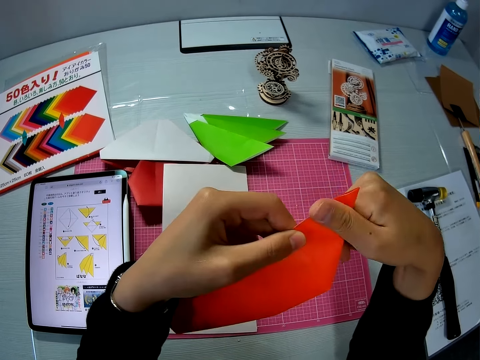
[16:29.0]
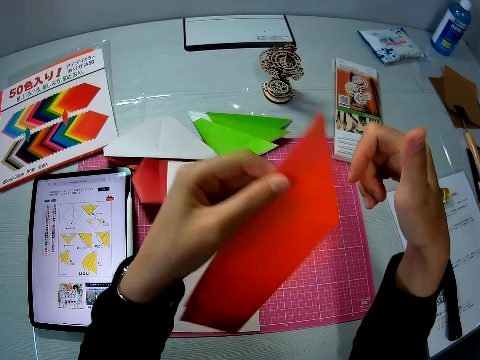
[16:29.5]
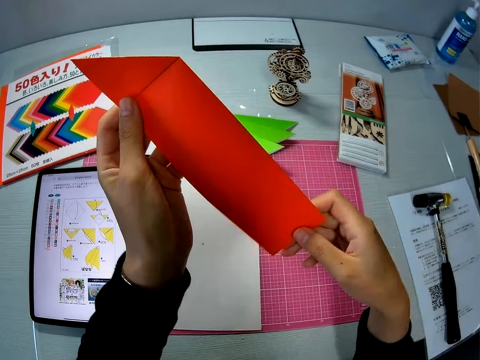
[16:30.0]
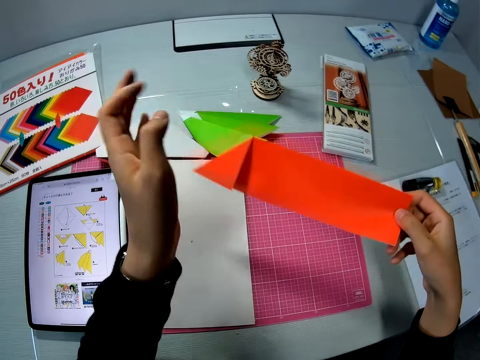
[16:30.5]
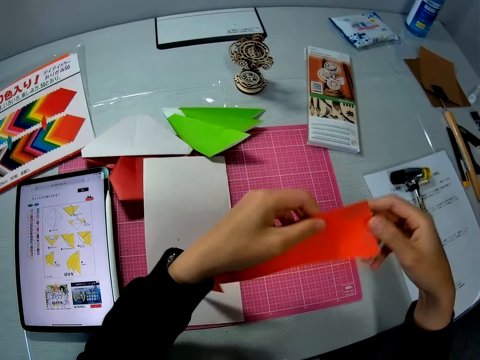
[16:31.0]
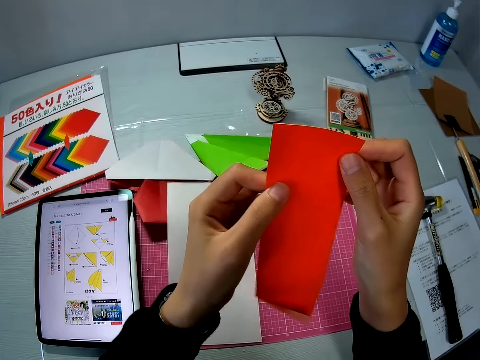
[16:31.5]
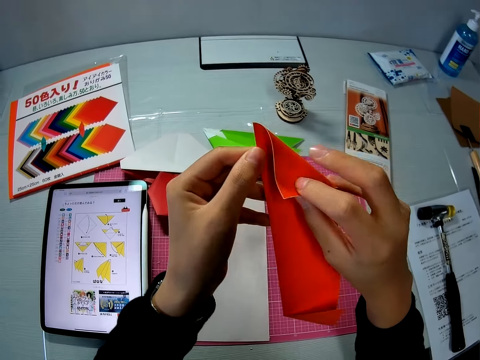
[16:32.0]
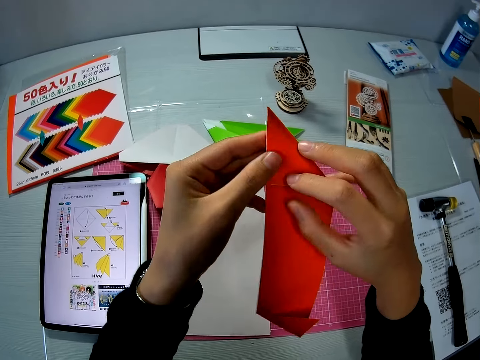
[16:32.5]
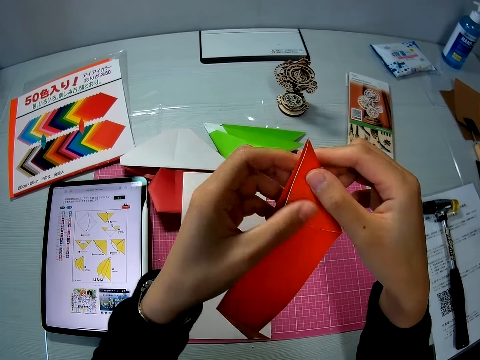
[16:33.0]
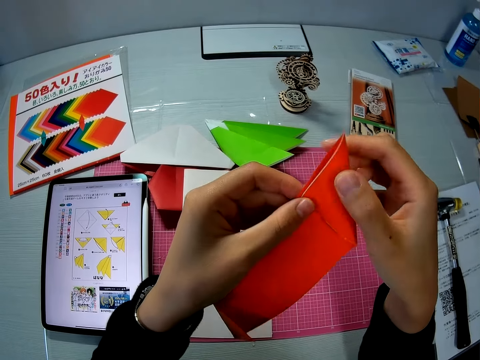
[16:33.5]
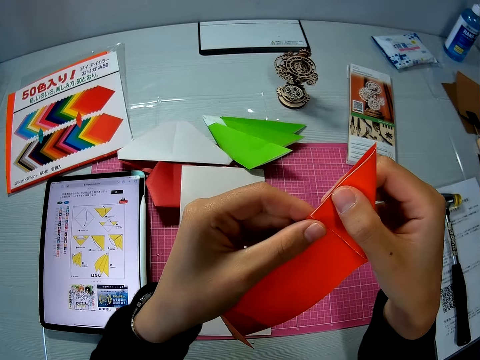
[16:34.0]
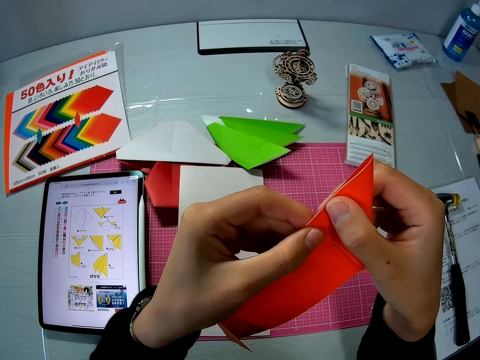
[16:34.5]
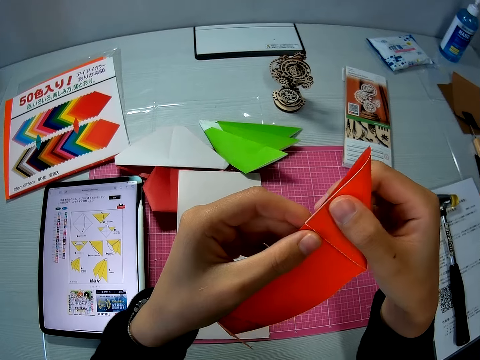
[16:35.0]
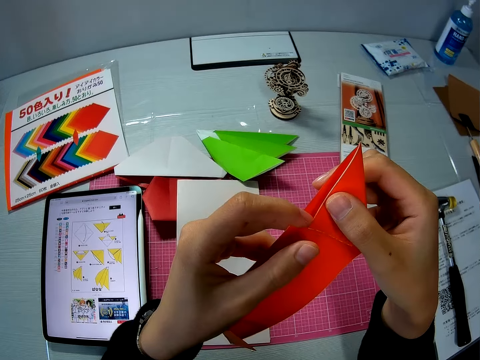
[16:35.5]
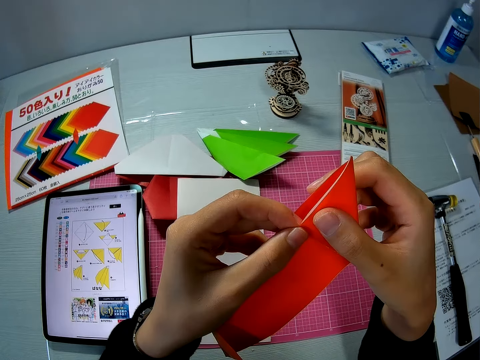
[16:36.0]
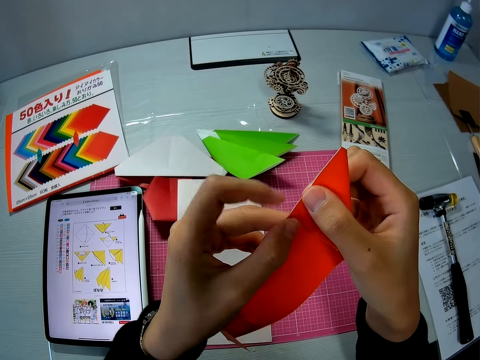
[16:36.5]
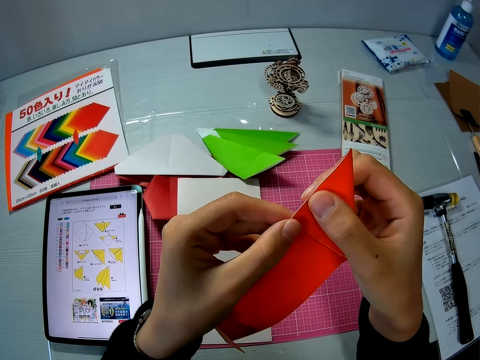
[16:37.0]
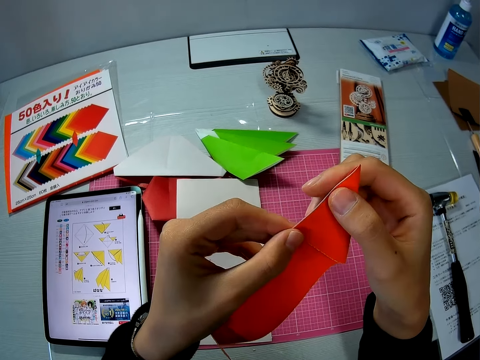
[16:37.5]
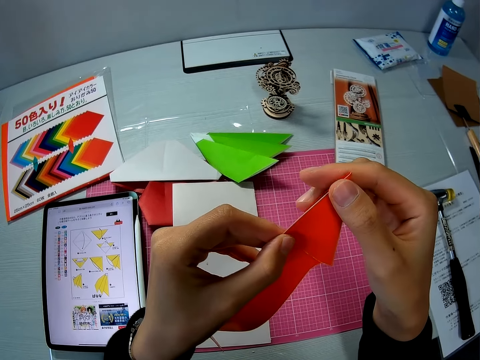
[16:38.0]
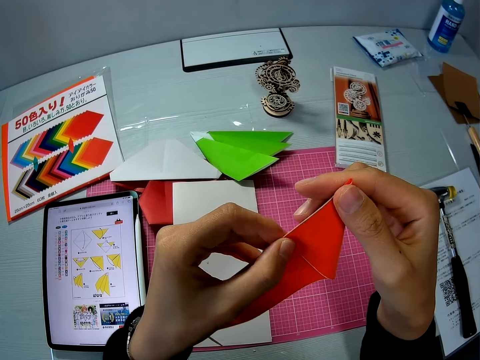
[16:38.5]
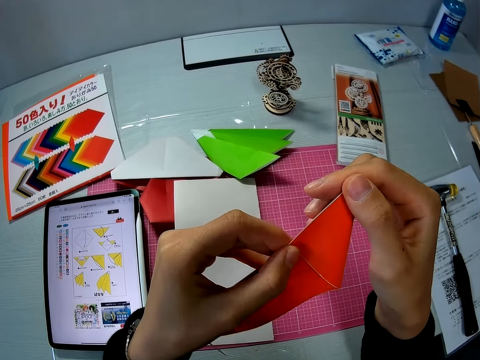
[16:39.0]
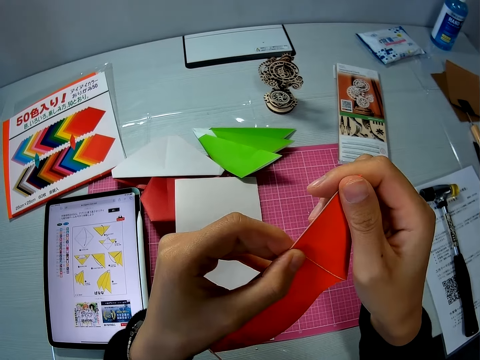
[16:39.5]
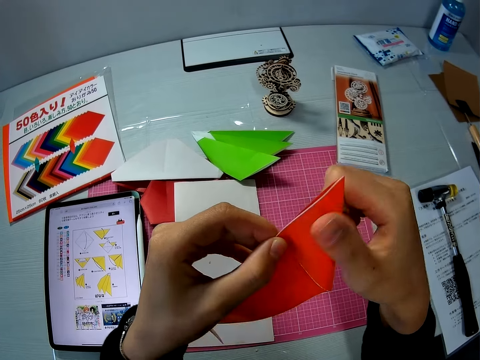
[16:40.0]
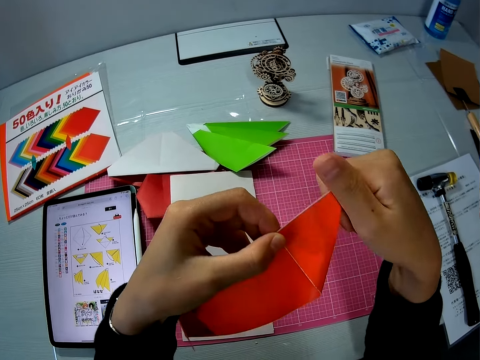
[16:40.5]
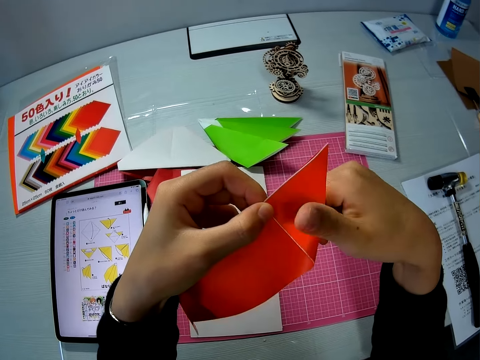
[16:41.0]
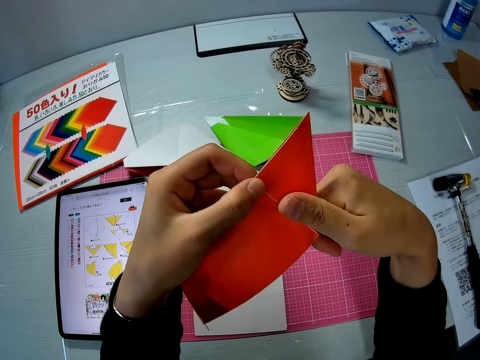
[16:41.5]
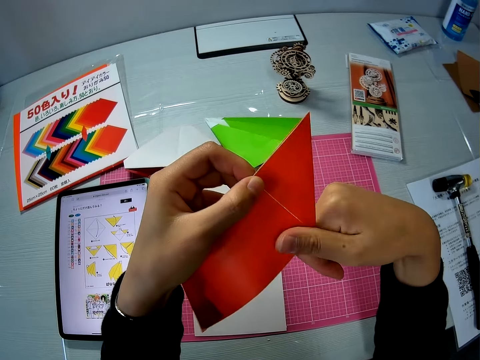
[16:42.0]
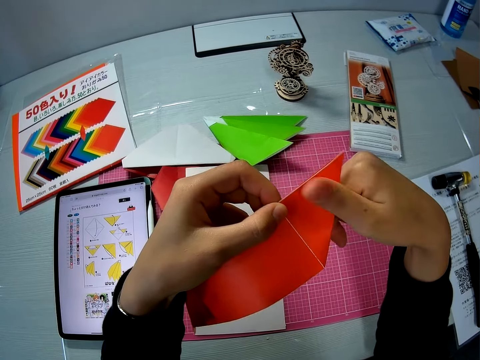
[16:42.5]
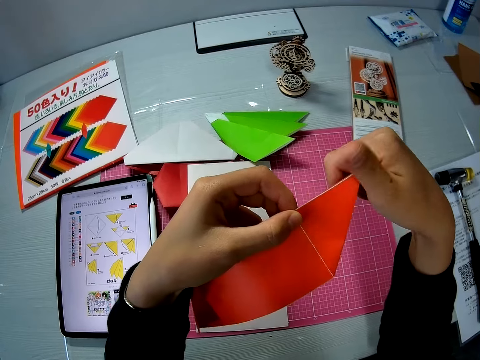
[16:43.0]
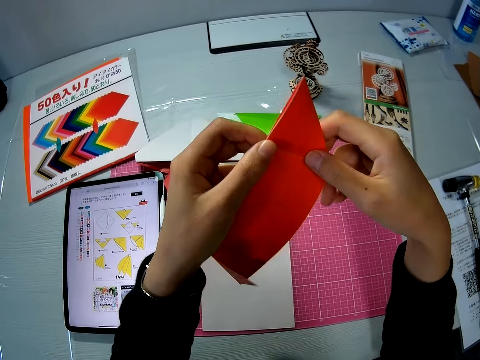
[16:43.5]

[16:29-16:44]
The camera wearer passes the paper to the right hand. They pass the paper to the left hand. They fold the paper.

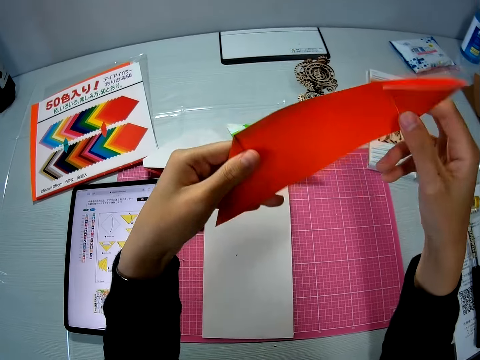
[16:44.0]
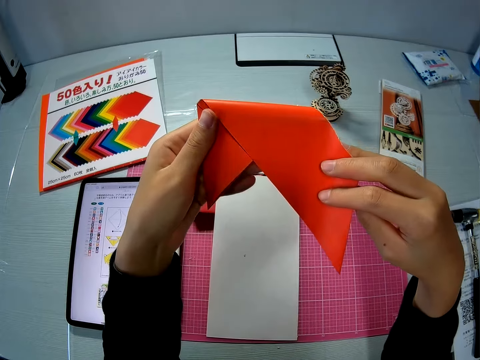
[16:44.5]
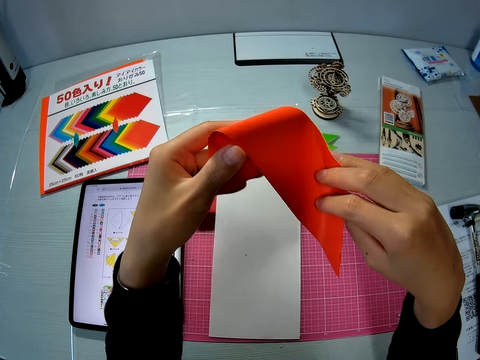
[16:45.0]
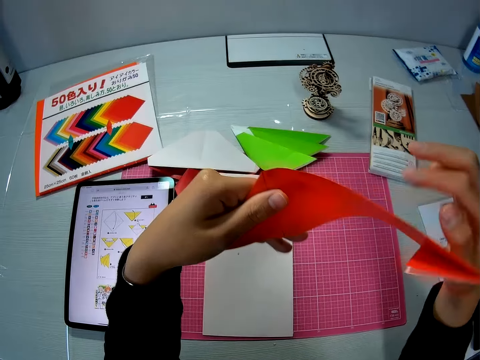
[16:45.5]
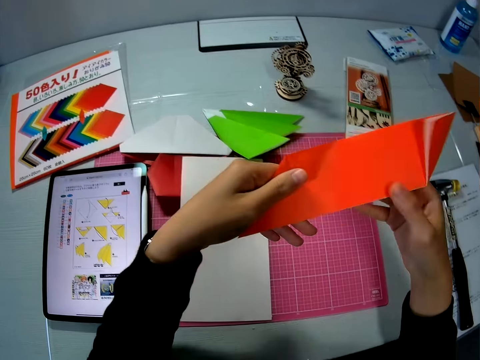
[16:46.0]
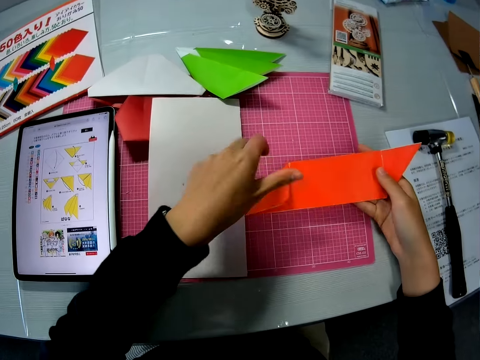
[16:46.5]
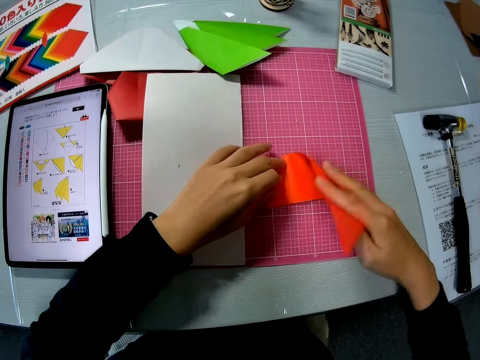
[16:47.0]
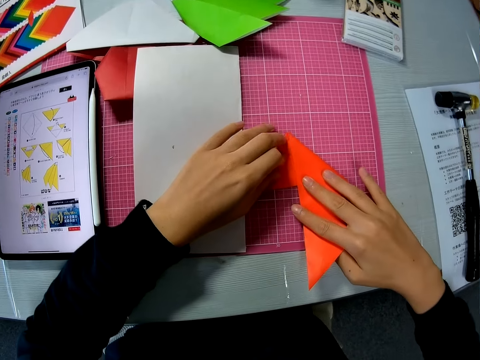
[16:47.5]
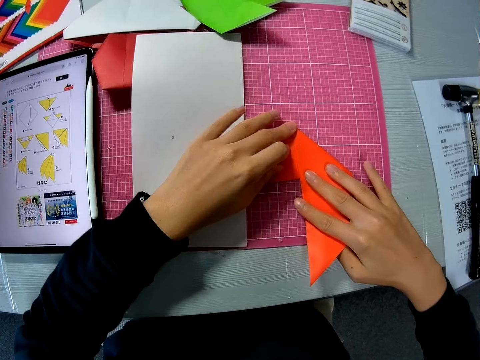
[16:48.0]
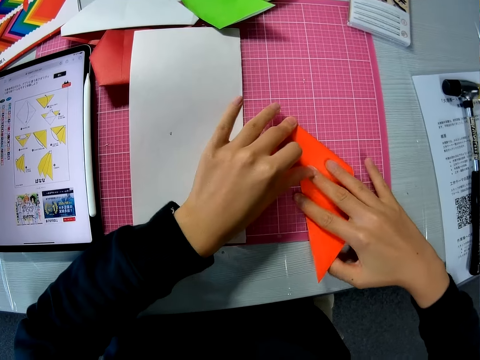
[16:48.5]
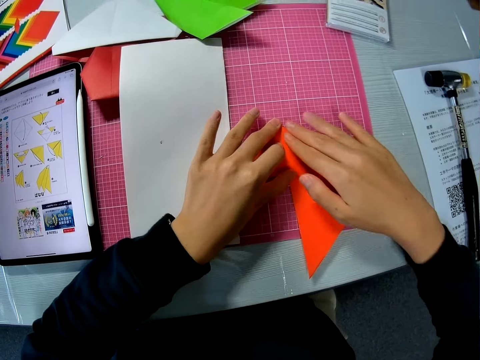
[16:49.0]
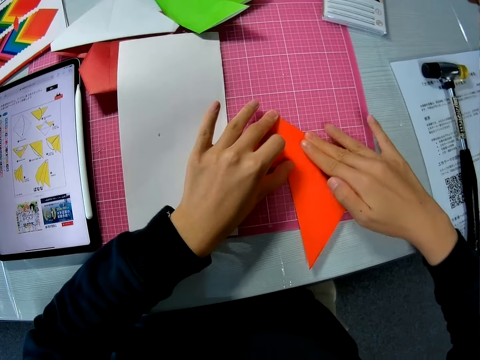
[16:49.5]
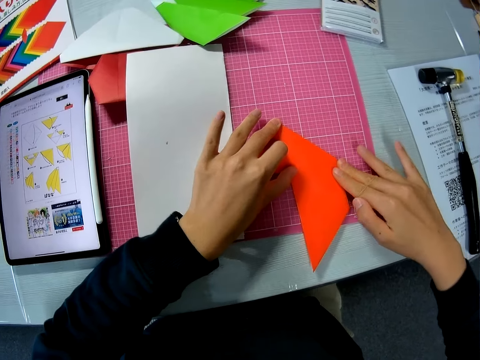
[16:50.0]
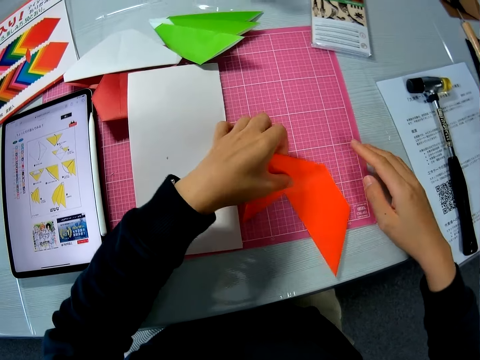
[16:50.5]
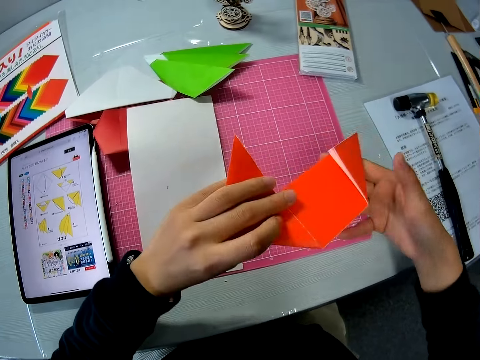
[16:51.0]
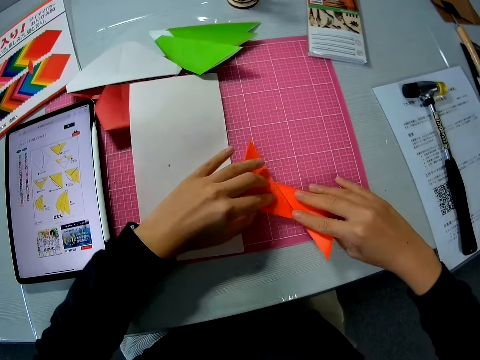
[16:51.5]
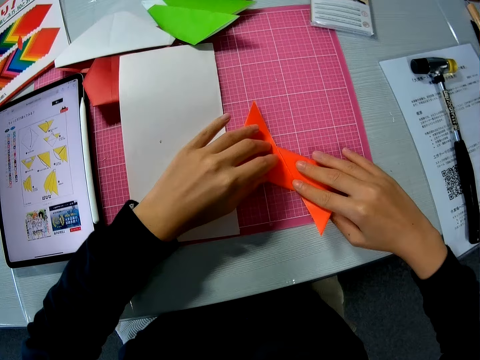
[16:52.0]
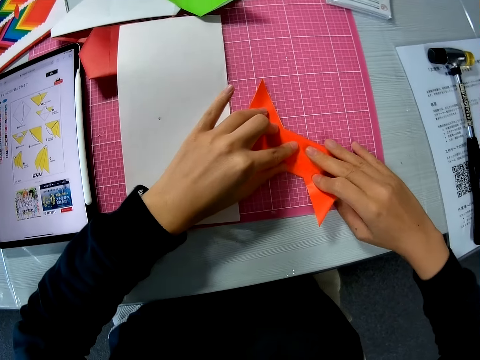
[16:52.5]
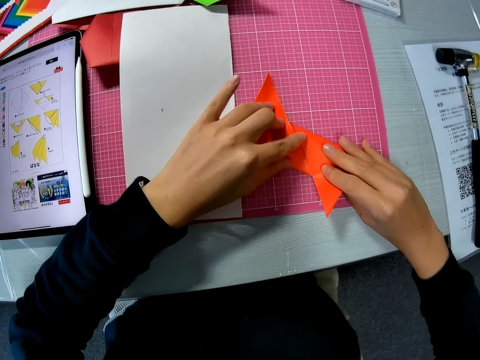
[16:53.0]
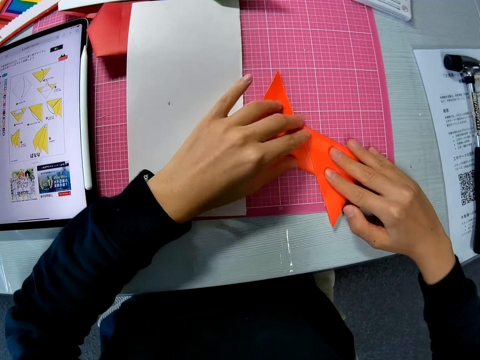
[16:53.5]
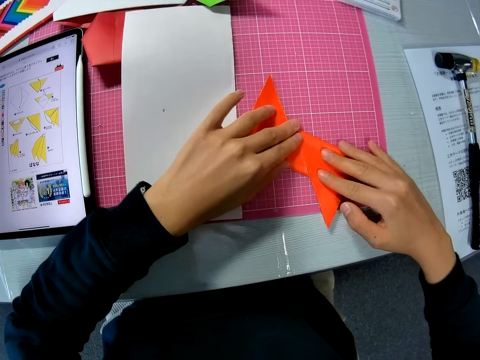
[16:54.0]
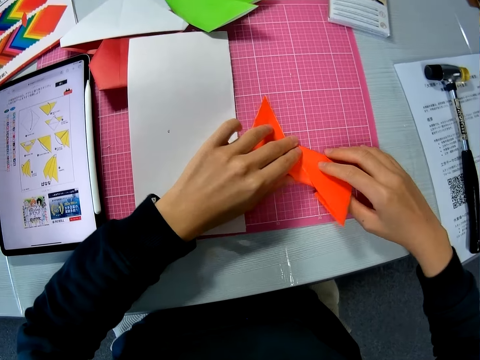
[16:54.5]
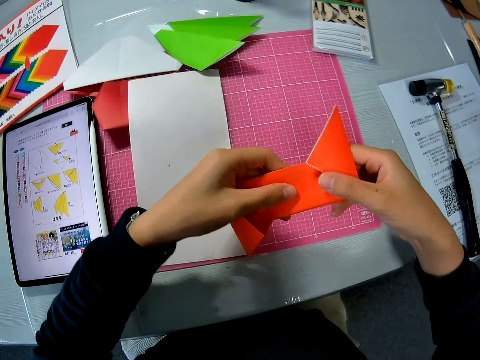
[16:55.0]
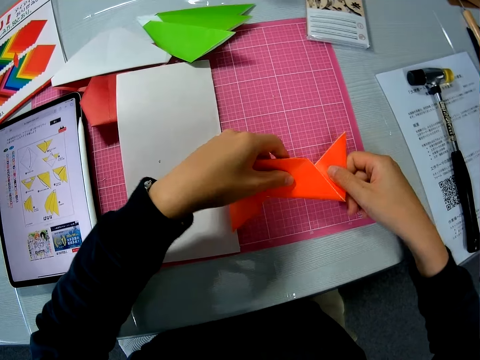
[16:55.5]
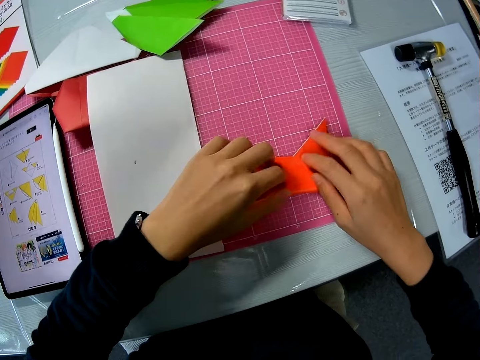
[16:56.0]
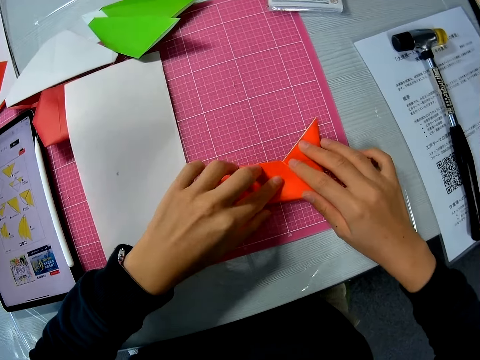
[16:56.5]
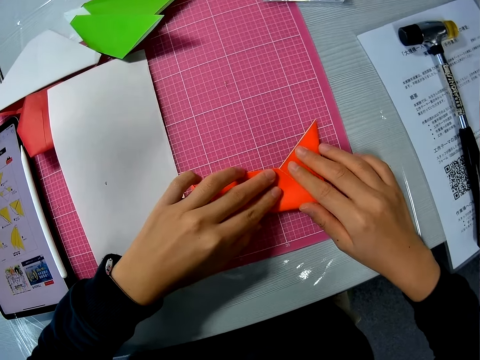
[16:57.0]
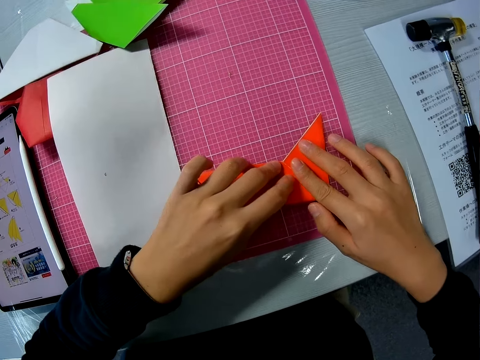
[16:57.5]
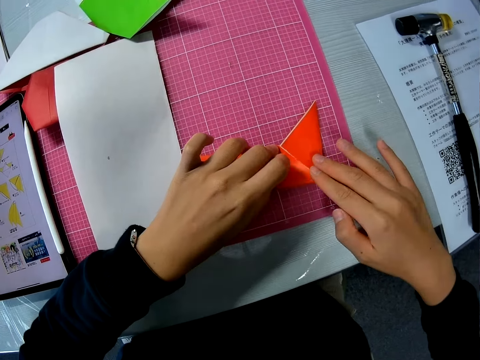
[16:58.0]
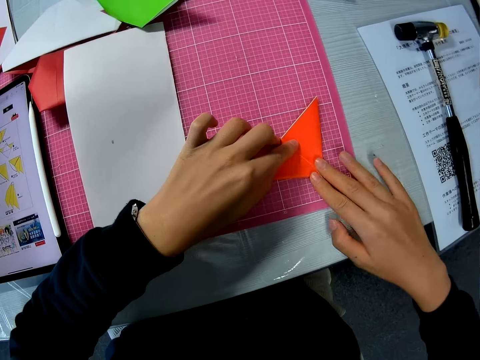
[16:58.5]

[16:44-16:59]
The camera wearer puts the paper on the cutting mat. They fold the paper. They lift the paper. They put the paper on the cutting mat. They fold the part of the orange paper on the table. They lift the paper. They put the paper on the cutting mat. They fold the paper.
